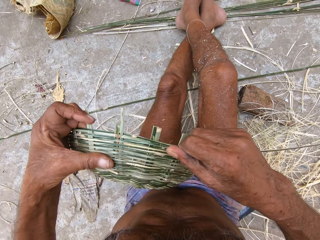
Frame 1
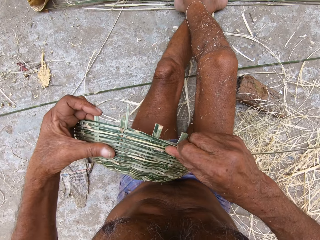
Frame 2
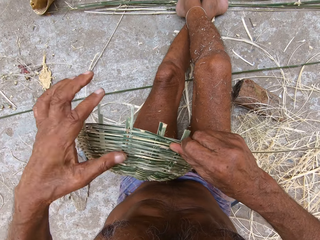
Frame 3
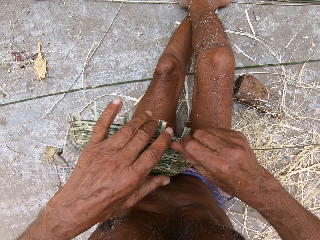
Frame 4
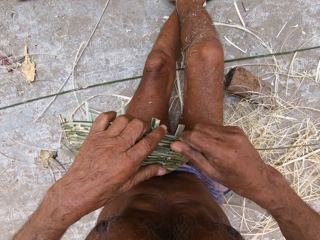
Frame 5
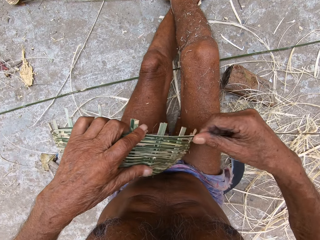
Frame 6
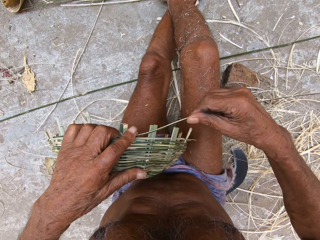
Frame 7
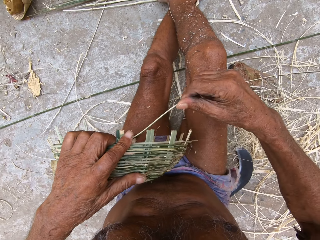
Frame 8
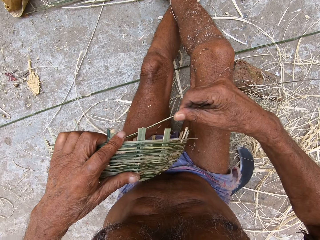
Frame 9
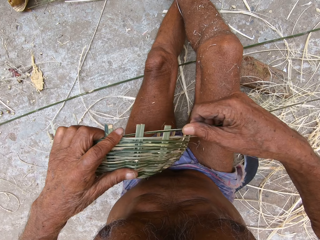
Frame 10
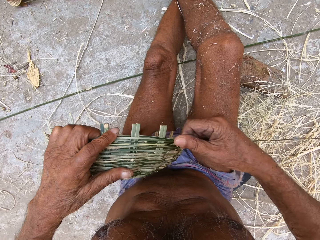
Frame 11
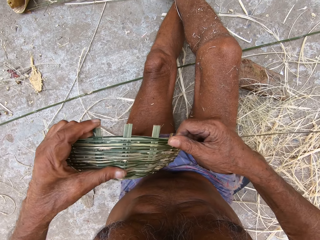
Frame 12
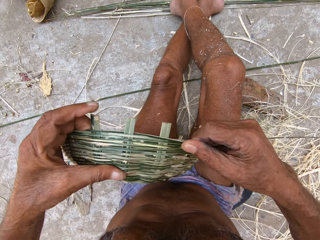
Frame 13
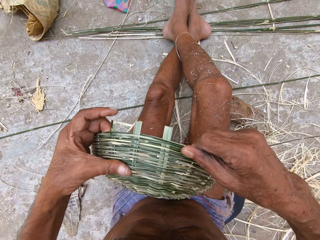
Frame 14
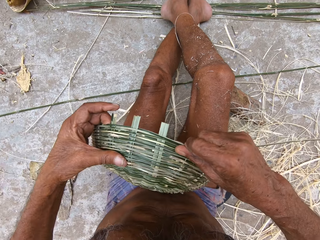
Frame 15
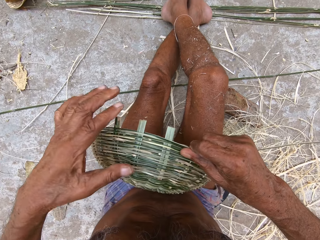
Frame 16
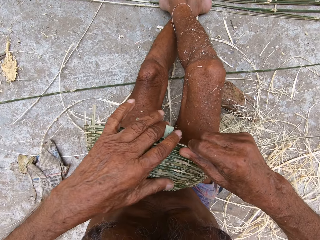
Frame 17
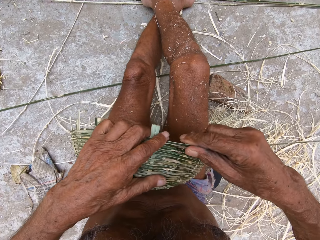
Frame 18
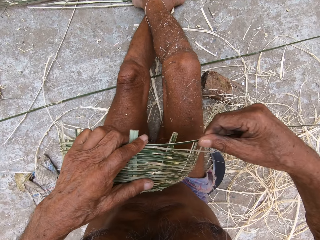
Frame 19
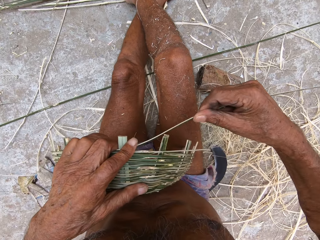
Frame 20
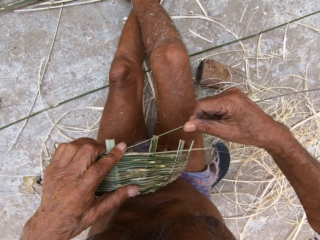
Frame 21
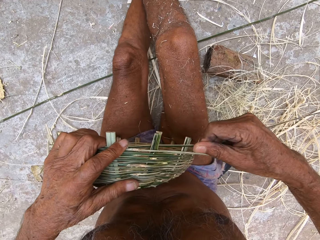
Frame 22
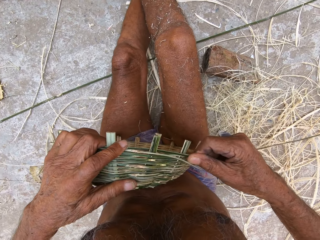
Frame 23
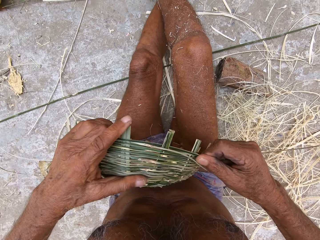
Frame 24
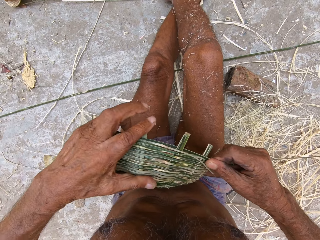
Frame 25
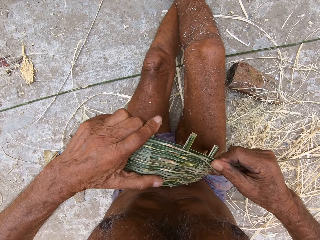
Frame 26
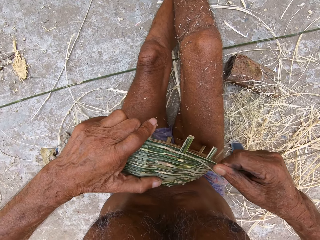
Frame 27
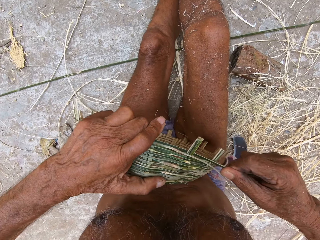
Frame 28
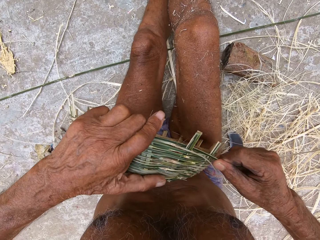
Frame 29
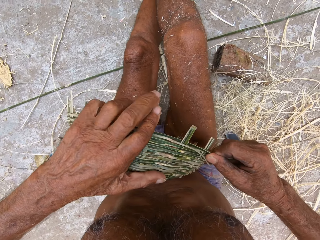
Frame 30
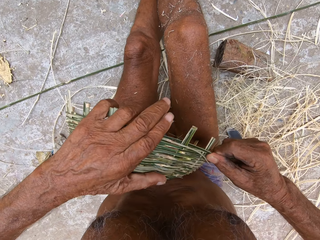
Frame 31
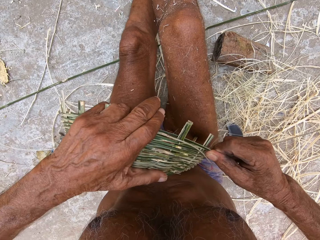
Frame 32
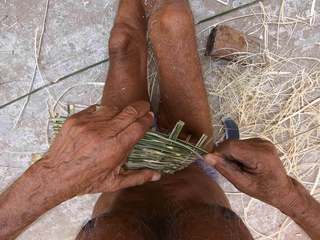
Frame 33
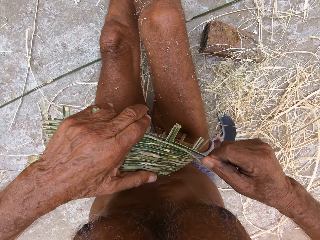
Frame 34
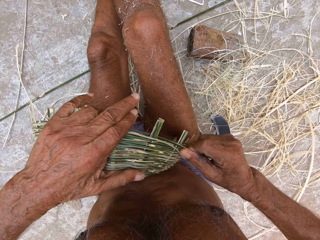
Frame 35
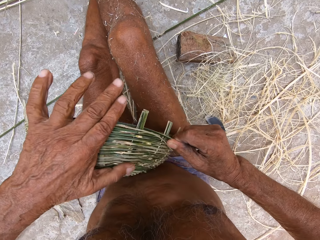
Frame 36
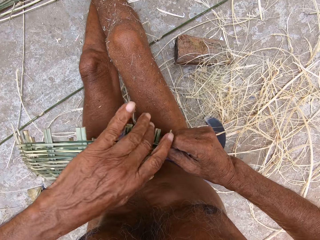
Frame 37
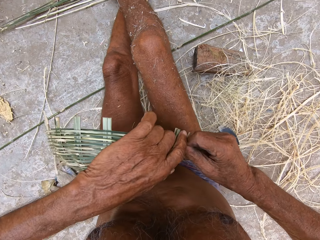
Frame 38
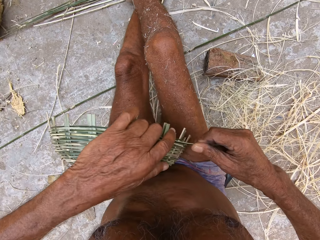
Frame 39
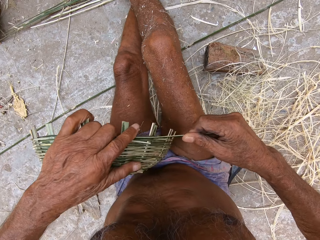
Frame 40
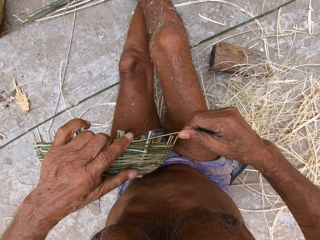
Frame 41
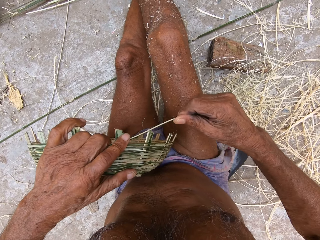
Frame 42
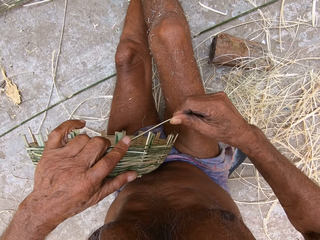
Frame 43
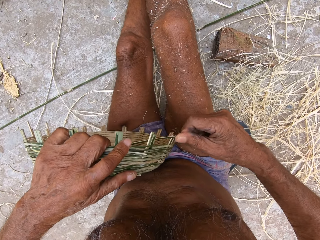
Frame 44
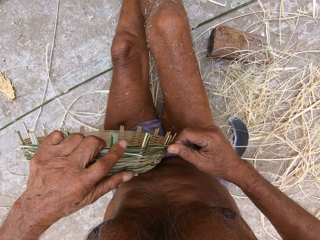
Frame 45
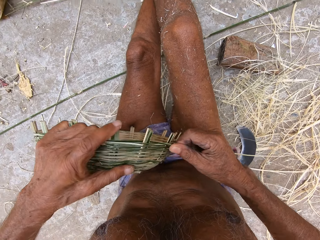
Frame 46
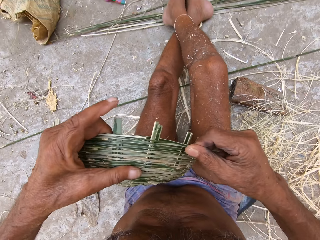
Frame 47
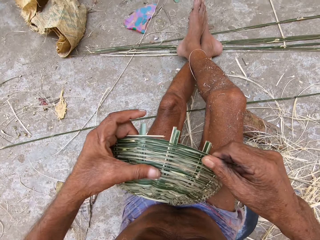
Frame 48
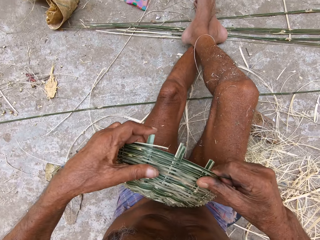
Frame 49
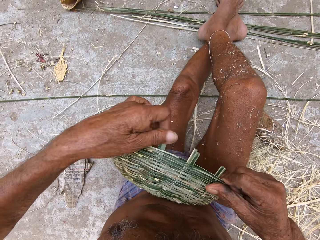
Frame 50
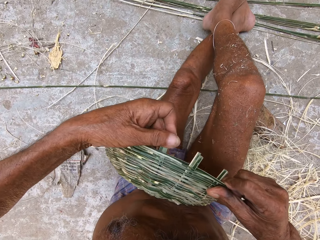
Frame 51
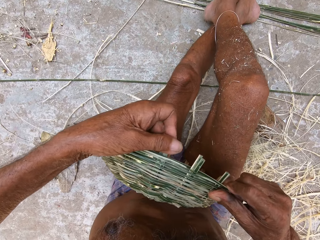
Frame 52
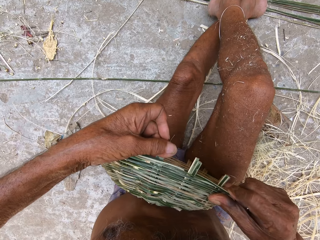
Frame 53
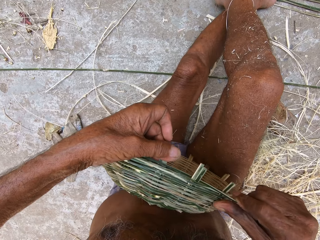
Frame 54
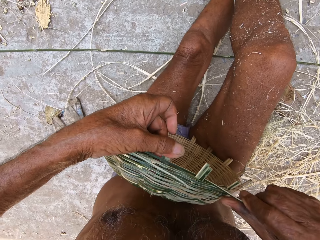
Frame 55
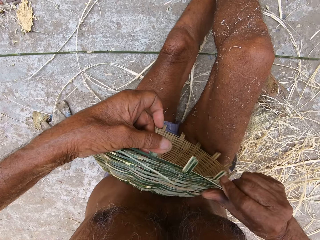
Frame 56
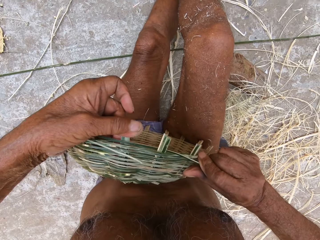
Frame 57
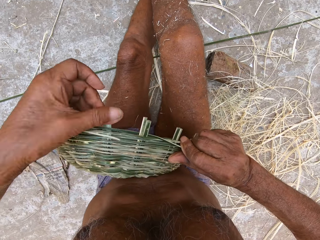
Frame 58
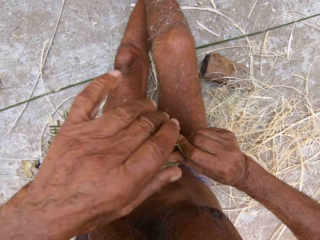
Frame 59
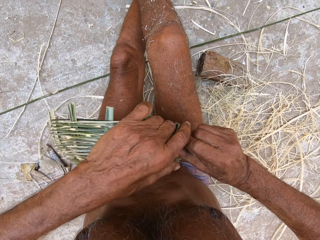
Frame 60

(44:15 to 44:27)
The camera wearer sews a basket with a fiber. They sew the basket with the fiber repeatedly.

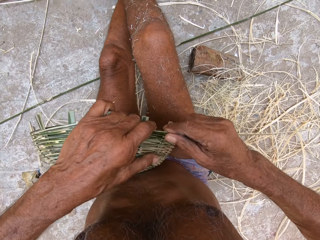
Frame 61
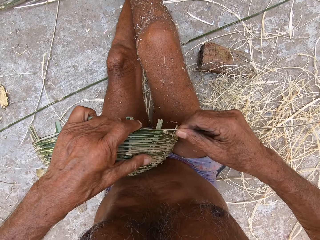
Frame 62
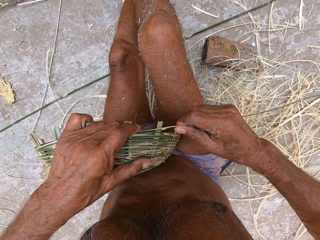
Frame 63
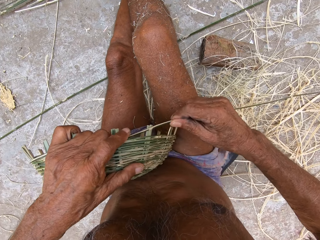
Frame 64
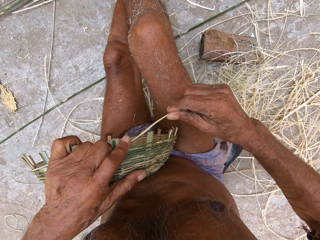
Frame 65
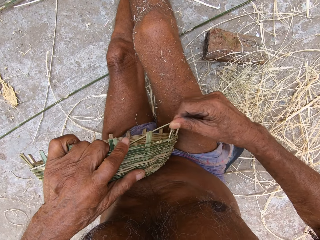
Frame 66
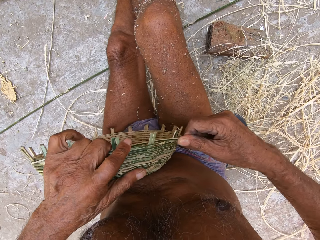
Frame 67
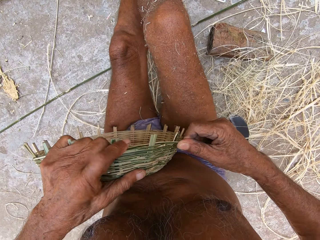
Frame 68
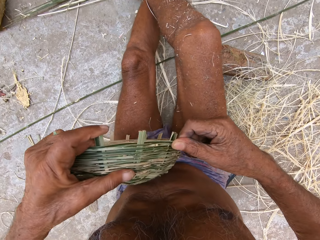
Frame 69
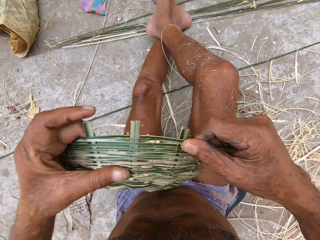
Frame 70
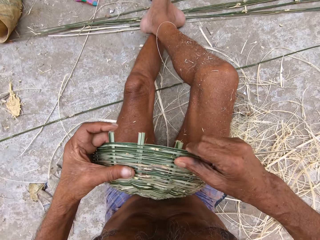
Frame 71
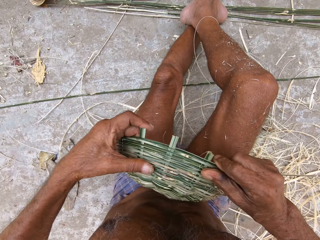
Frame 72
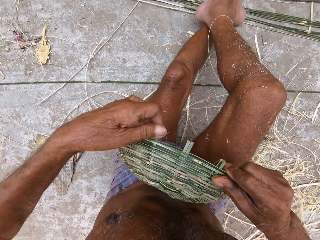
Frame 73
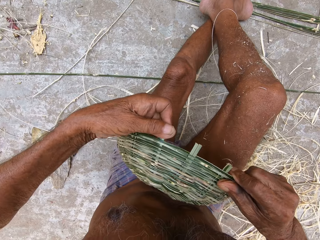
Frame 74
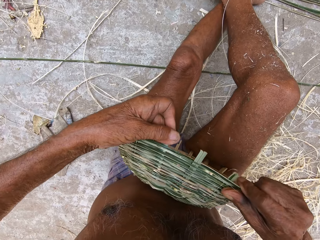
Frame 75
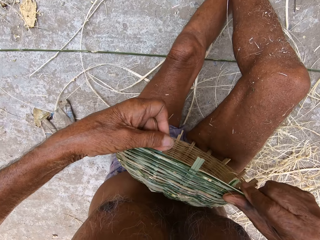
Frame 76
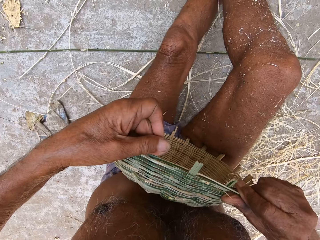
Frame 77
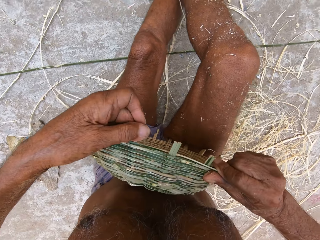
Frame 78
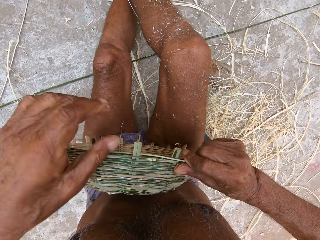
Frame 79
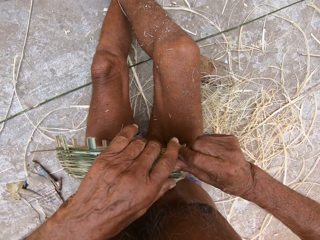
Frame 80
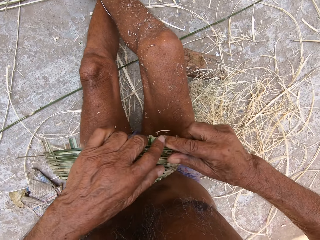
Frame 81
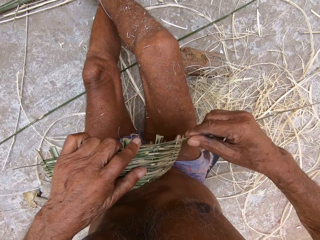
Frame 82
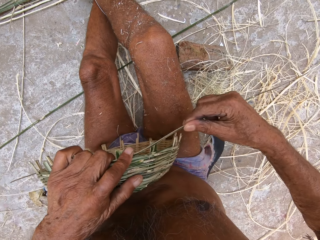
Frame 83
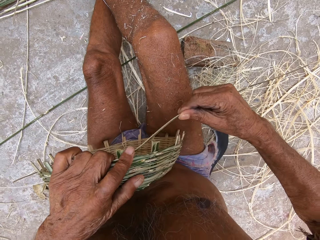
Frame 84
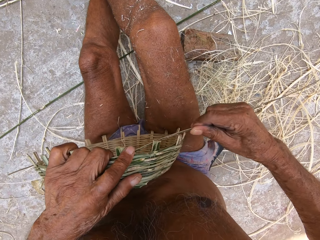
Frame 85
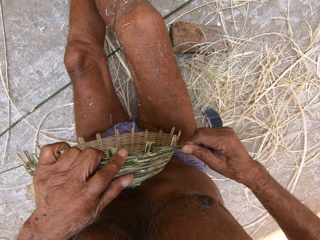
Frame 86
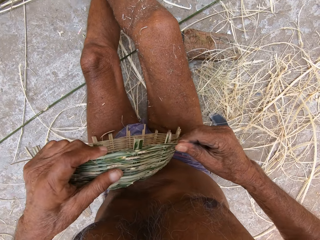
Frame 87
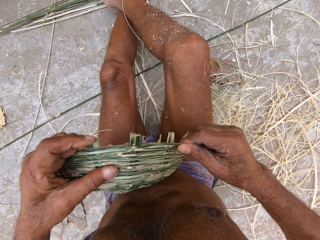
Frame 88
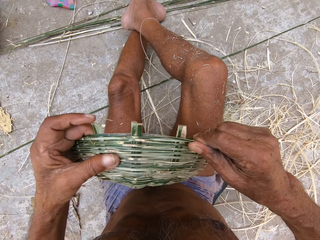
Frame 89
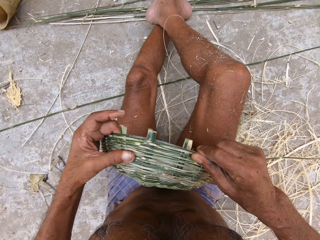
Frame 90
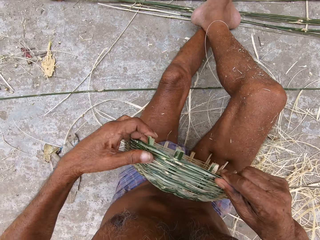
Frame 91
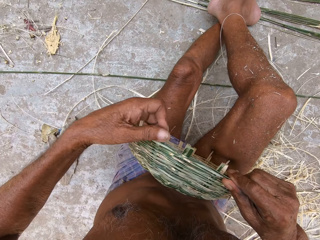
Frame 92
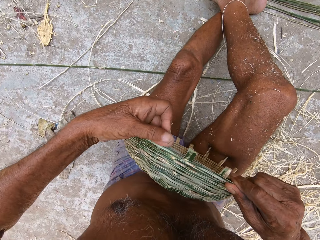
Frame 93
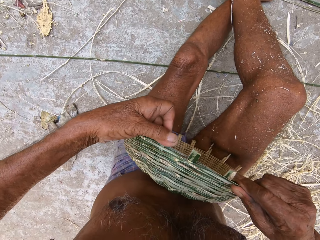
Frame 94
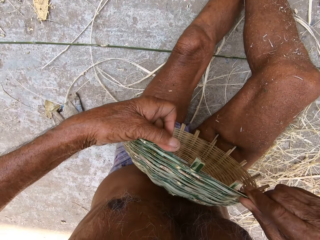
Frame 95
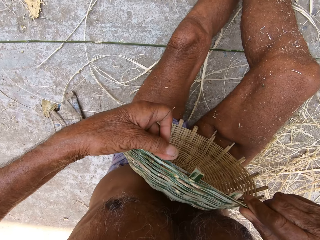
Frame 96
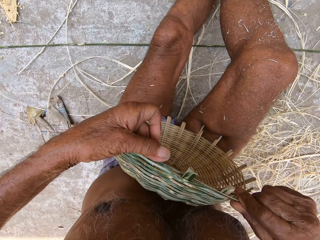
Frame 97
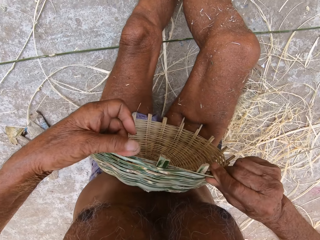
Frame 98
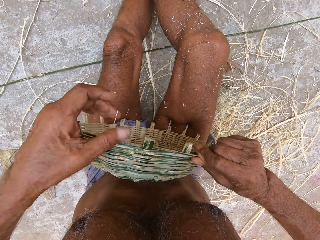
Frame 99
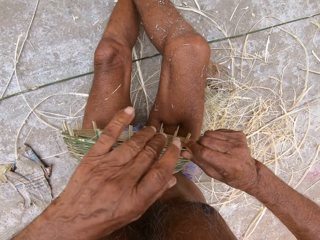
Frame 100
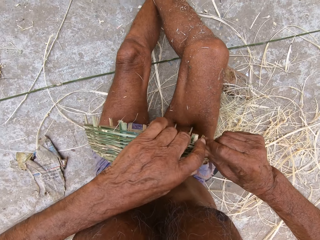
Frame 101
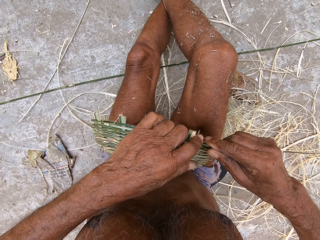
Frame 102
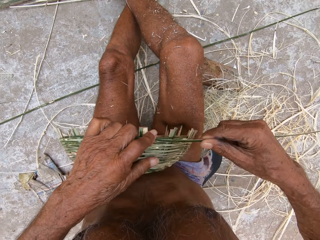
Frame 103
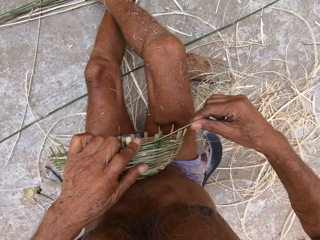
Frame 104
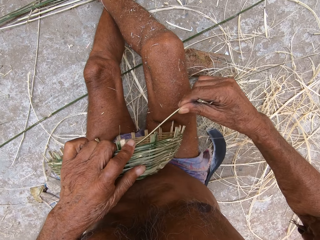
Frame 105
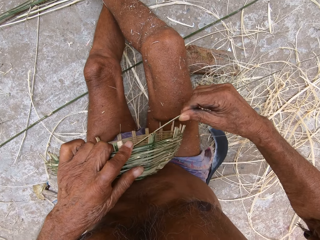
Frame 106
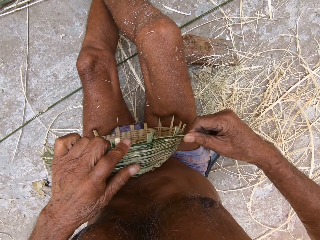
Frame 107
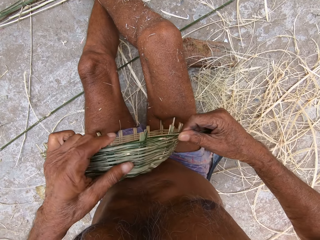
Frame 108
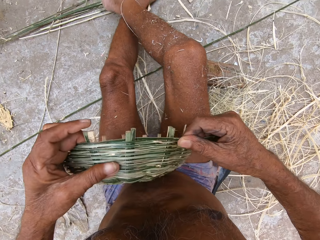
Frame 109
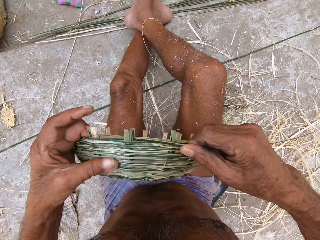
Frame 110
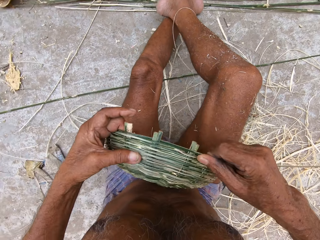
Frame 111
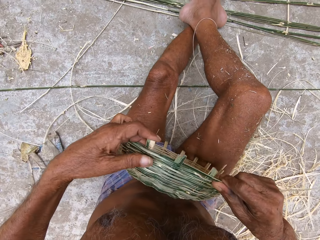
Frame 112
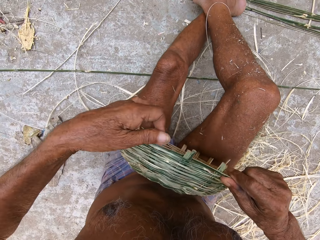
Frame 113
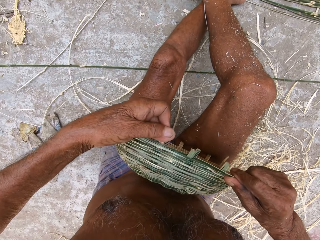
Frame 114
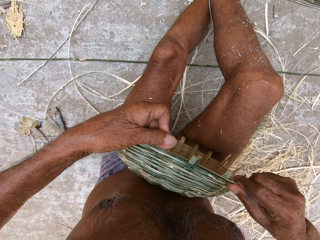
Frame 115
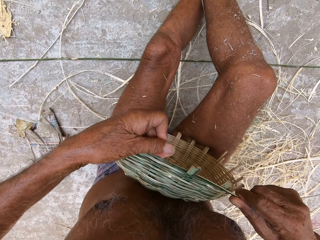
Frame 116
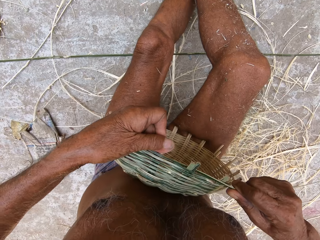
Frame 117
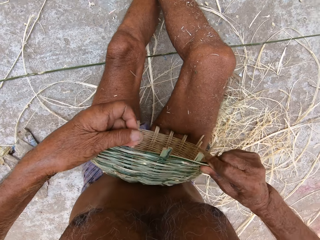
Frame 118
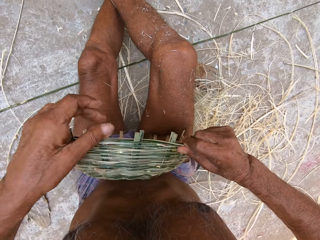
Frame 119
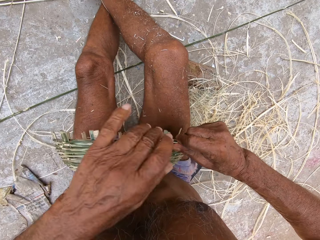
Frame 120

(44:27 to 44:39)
The camera wearer sews a basket with a fiber. They sew the basket with the fiber repeatedly.
